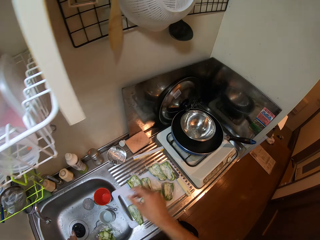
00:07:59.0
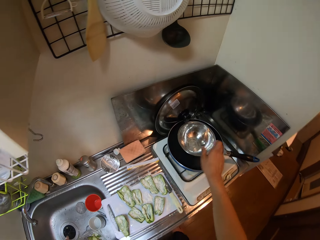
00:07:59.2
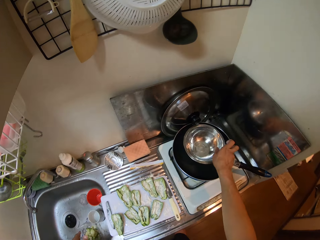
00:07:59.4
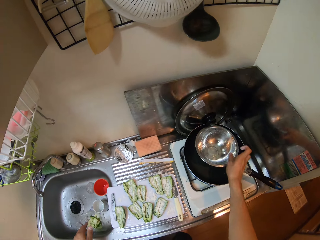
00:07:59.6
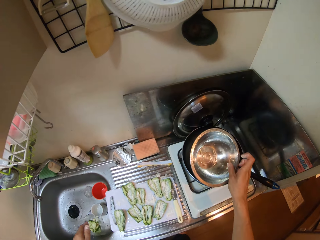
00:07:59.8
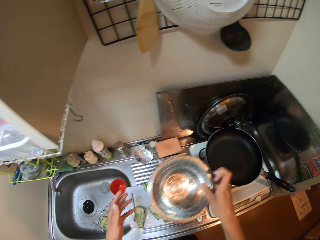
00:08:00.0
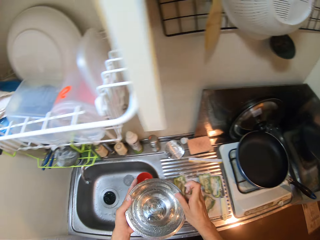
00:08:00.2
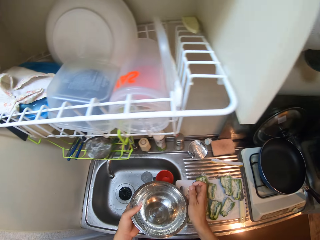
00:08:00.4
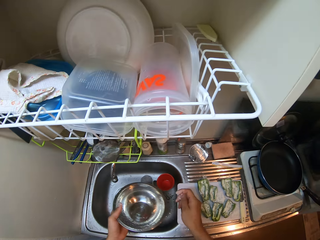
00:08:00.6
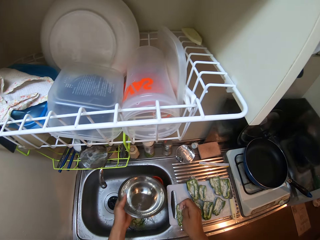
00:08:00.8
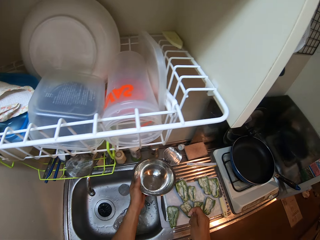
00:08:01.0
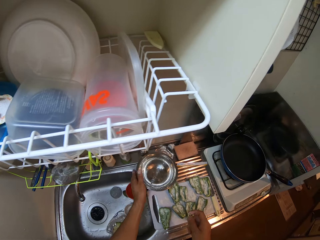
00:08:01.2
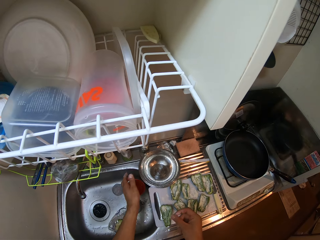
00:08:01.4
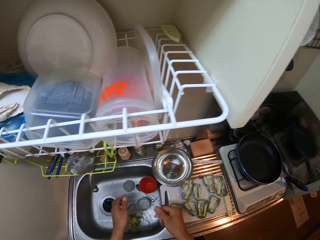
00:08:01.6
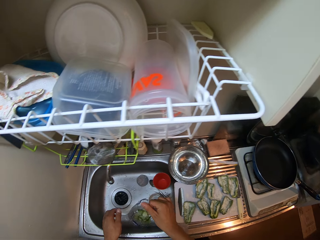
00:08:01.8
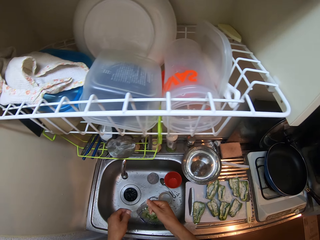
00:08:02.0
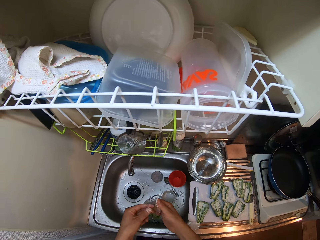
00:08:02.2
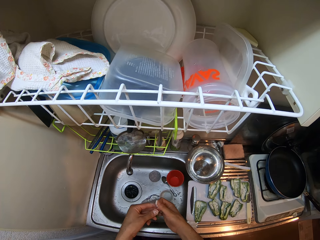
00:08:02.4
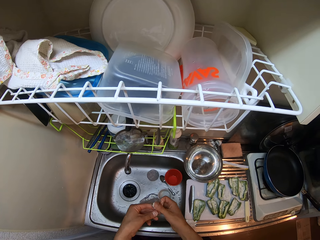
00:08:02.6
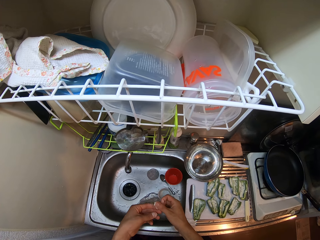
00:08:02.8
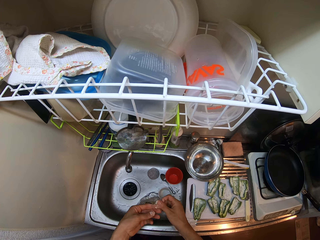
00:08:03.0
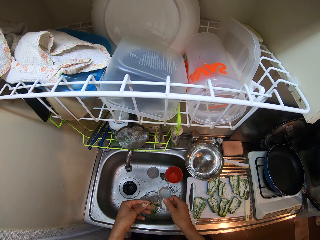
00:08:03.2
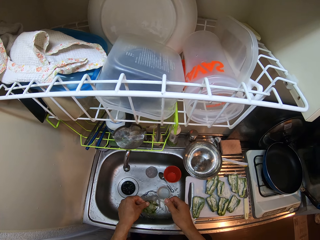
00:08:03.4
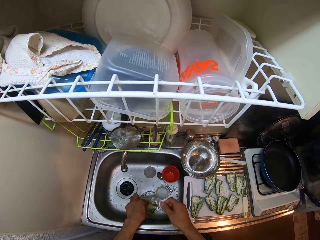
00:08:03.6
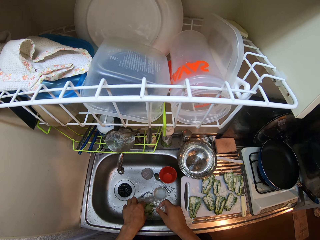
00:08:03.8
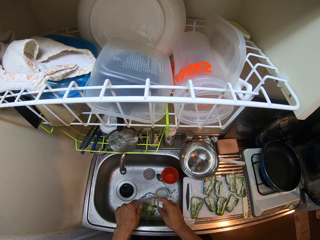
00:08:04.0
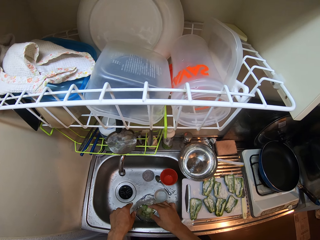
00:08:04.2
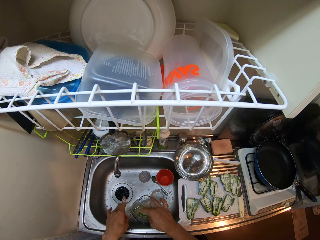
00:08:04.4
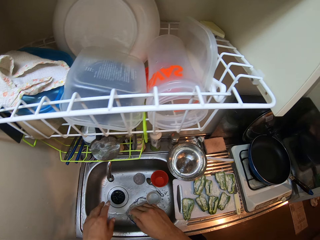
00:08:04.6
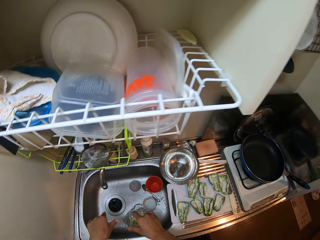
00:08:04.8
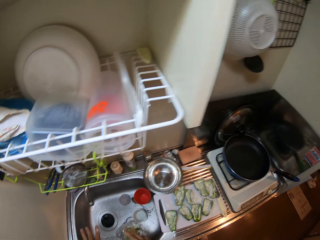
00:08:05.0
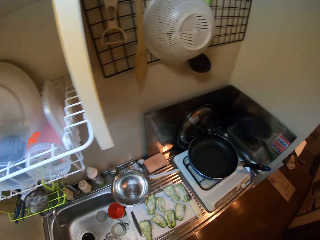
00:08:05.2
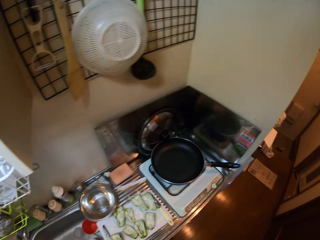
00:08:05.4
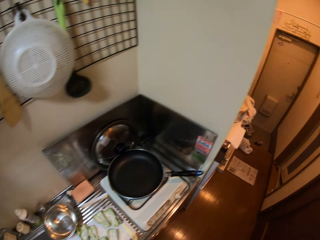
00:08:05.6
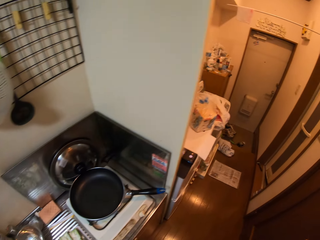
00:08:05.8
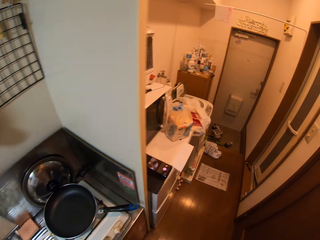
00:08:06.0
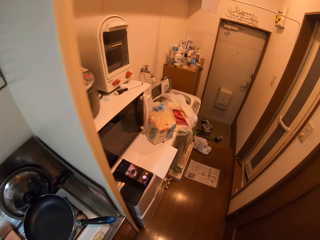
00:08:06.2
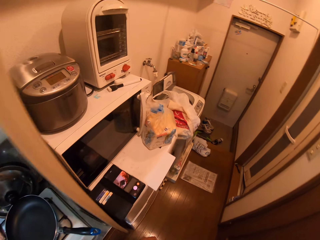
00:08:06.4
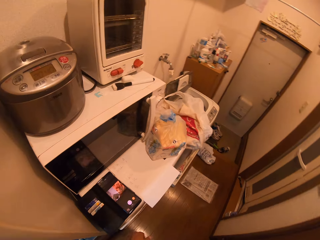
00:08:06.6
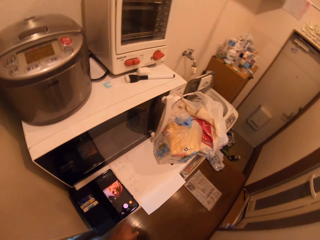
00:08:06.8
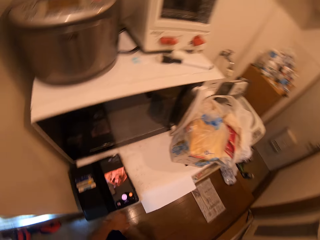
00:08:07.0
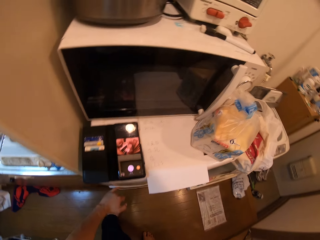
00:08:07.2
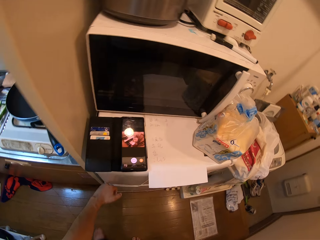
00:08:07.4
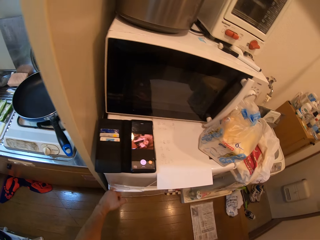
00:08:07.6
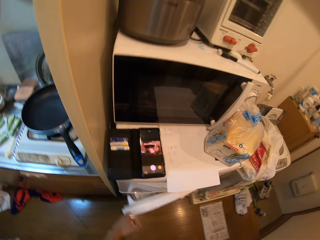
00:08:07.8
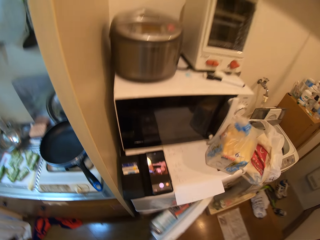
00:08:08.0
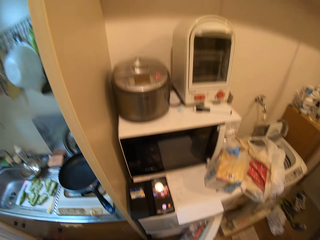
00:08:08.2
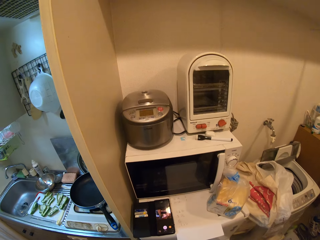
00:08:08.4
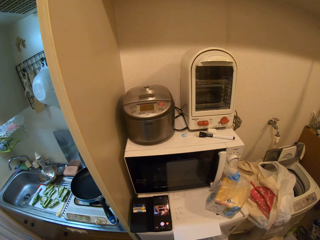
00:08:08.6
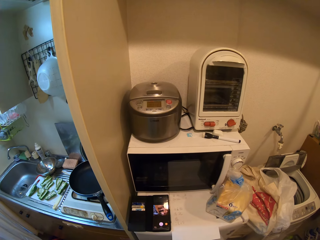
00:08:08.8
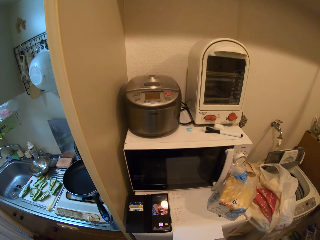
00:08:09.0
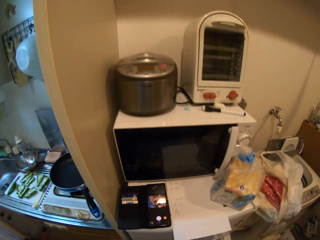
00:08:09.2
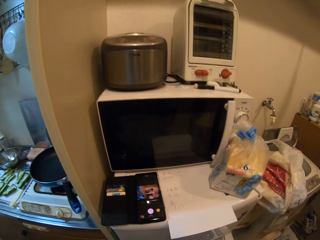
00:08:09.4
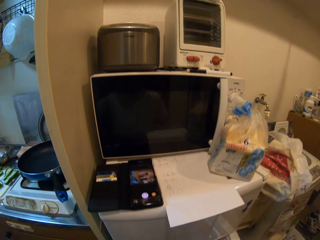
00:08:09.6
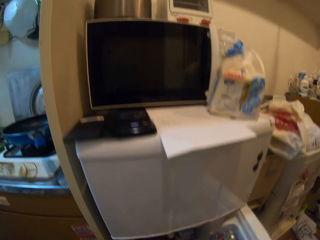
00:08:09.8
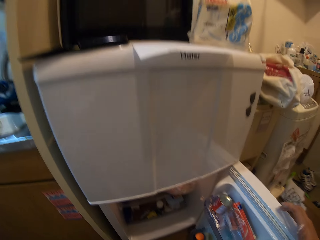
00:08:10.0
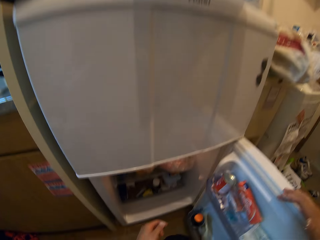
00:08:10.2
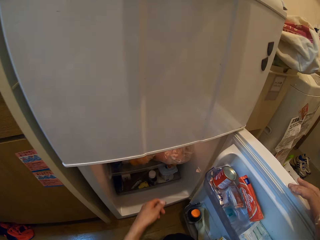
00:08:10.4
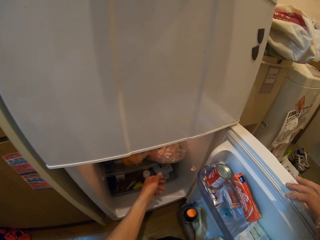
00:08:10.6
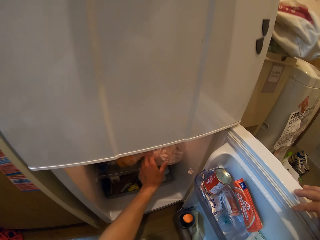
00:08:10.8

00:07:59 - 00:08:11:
The camera wearer picks up a stainless plate from a frying pan on the cooker. They drop the stainless plate on the kitchen sink. They move around. They open the door of a fridge.

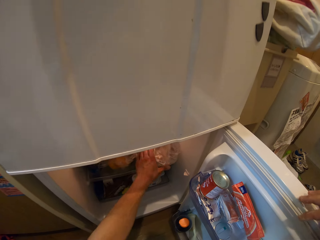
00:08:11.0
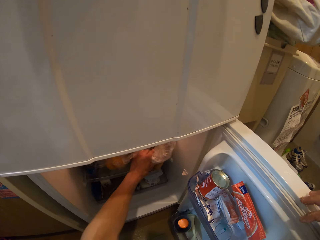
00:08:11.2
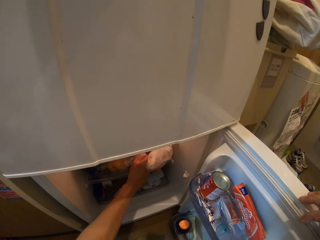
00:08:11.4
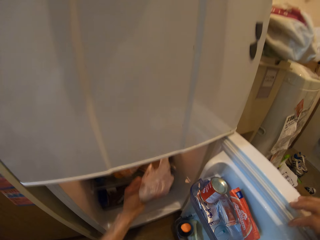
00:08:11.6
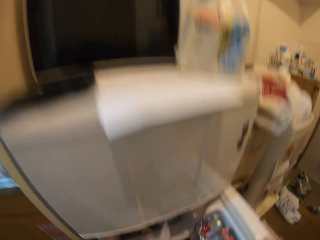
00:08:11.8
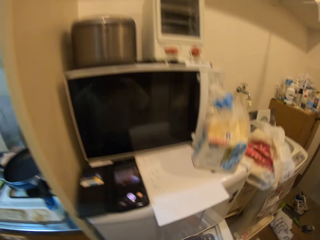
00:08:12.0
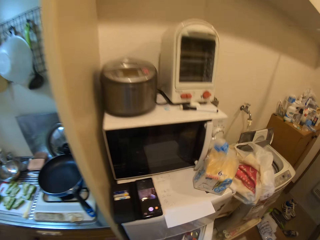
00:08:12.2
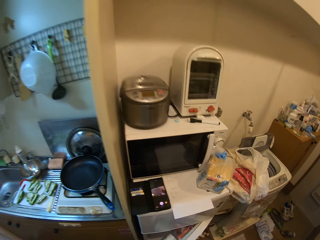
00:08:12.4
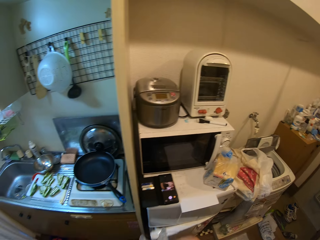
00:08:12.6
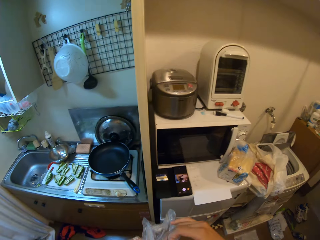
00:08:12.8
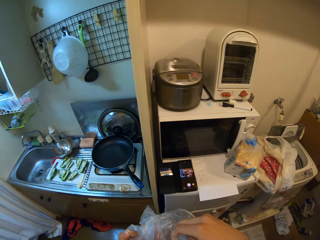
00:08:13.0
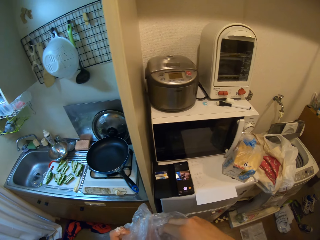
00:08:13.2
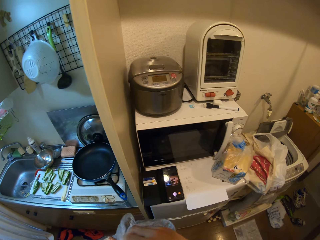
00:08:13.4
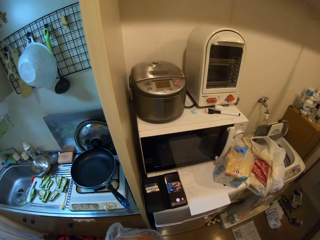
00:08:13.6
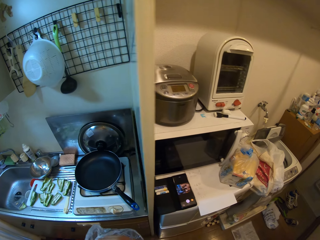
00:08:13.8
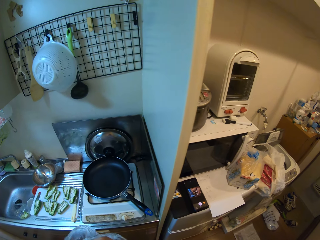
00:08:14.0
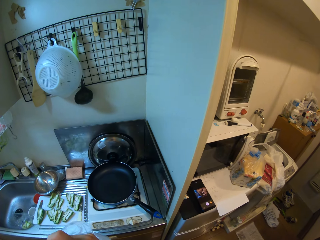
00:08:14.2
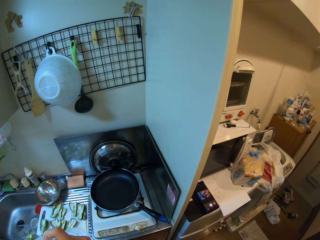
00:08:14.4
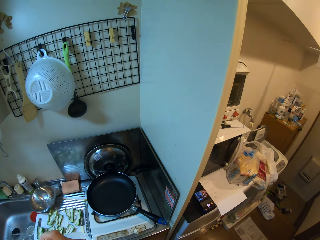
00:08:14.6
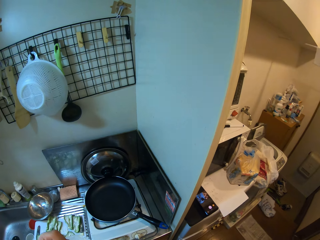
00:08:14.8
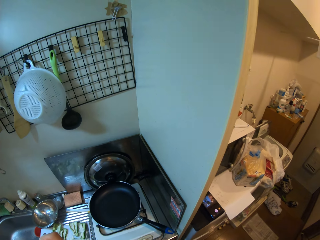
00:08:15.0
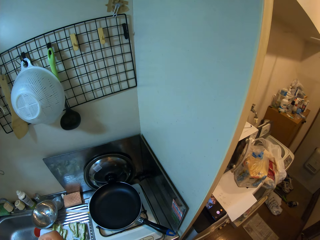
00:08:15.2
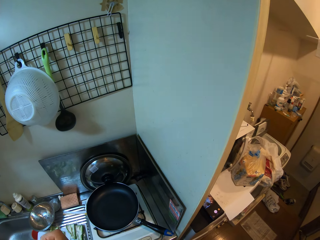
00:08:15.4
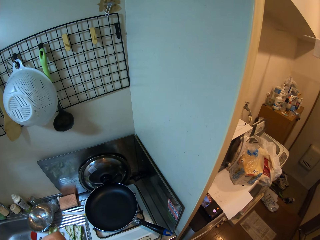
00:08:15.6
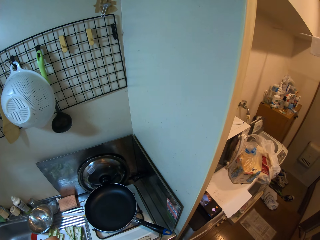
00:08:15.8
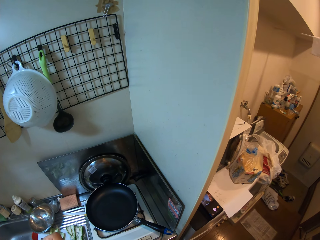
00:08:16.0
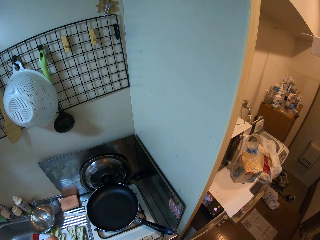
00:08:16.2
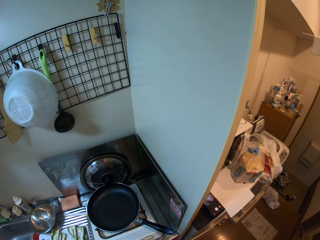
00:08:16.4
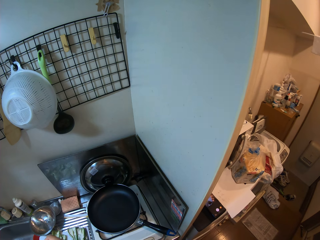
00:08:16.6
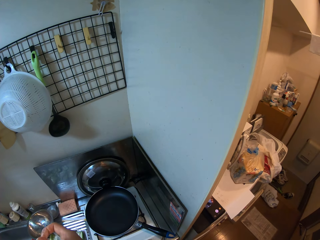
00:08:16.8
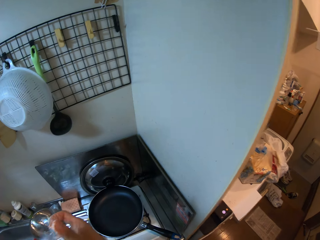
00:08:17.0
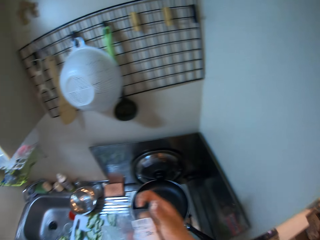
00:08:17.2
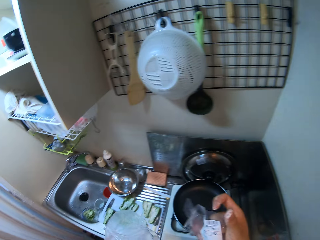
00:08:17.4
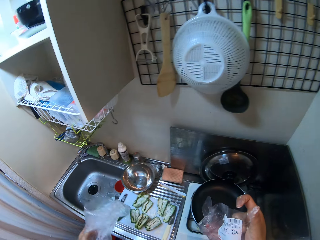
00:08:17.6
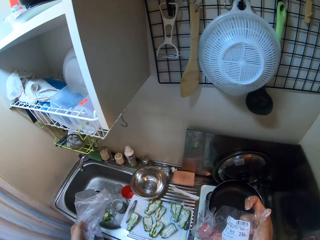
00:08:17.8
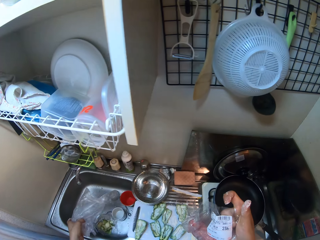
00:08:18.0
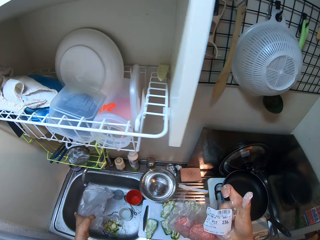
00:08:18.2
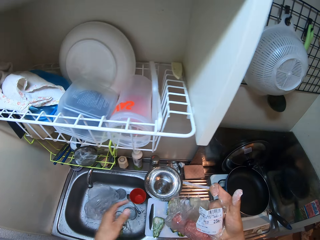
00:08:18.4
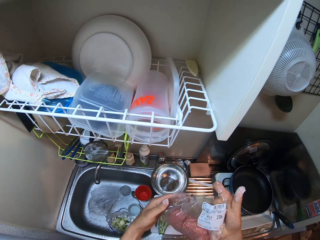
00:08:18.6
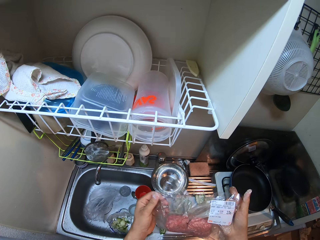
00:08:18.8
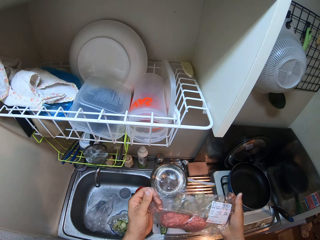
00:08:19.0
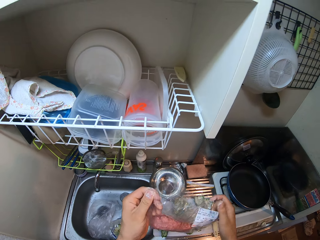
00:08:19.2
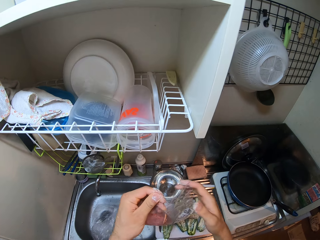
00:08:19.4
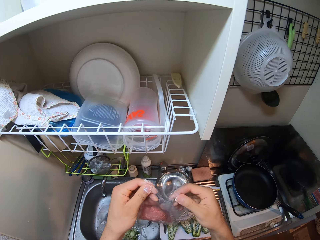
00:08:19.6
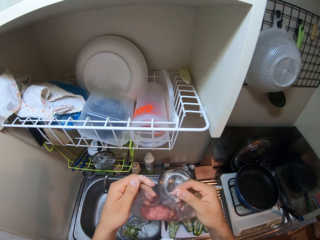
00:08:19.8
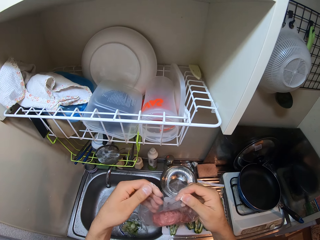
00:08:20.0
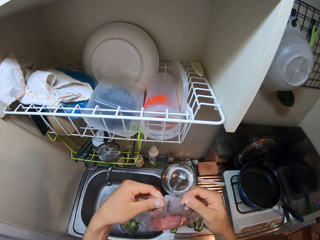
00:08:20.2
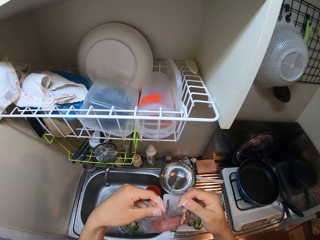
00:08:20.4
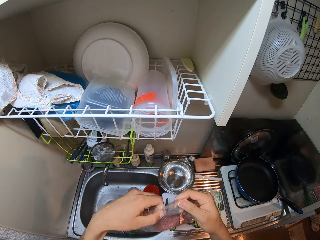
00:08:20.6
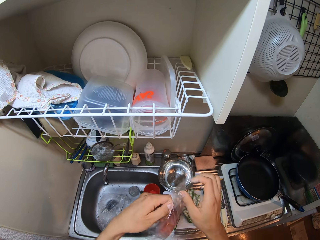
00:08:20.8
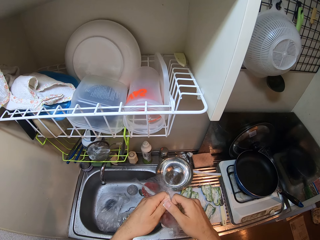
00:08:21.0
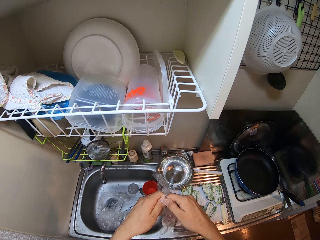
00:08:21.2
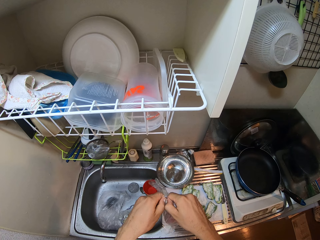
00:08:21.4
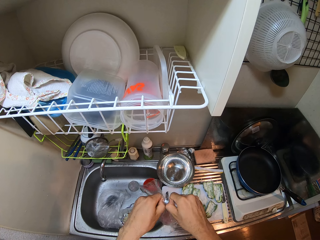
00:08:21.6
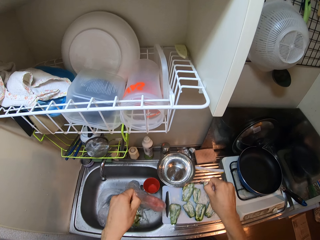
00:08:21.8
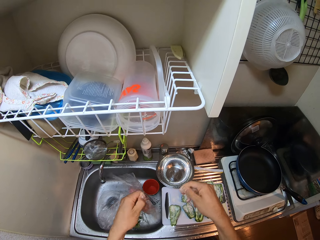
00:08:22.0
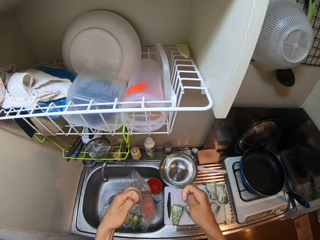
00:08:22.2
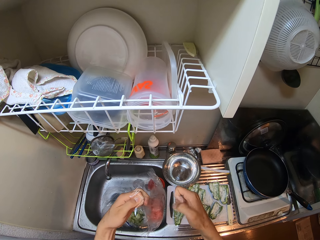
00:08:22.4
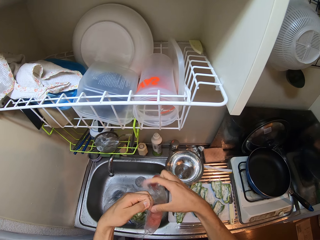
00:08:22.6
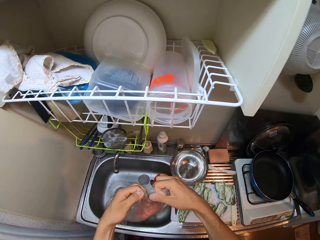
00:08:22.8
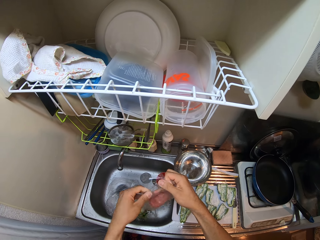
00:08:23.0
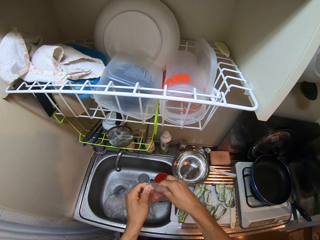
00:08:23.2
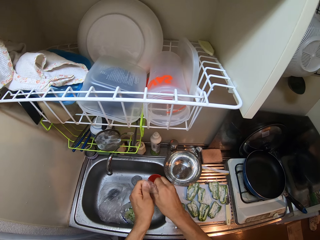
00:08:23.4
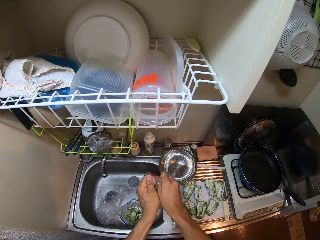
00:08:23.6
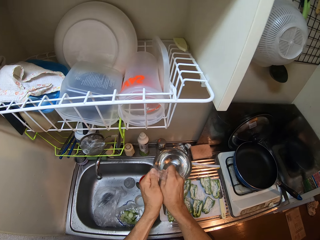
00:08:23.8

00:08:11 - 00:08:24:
The camera wearer takes out a nylon or bag from the fridge. They close the fridge. They unwrap the bag. They take out mashed beef from the nylon. They drop the nylon into the sink. They open the nylon of the mashed beef.
